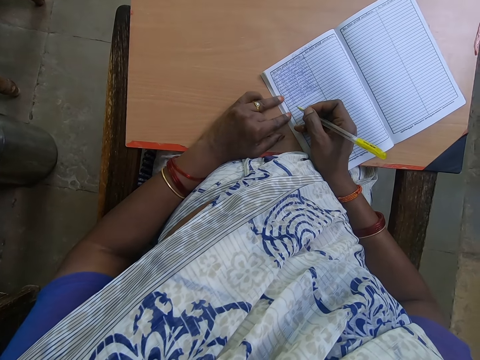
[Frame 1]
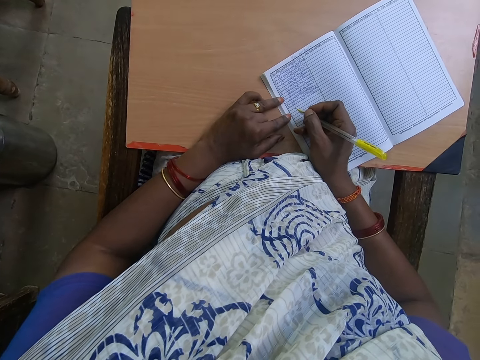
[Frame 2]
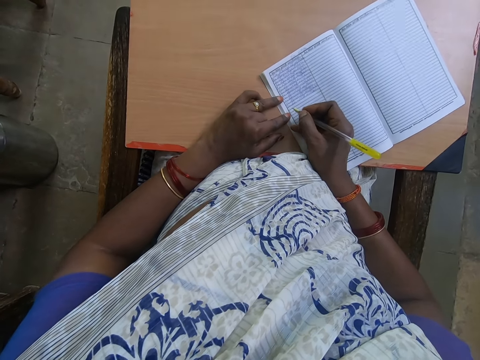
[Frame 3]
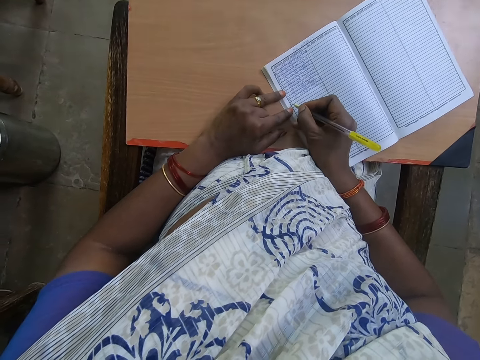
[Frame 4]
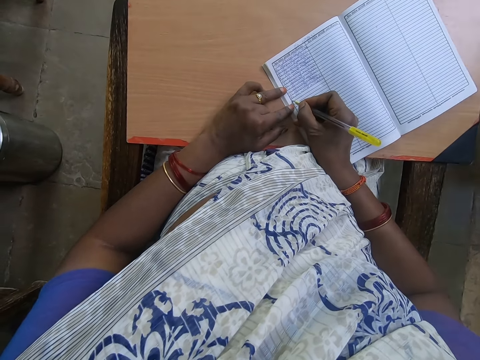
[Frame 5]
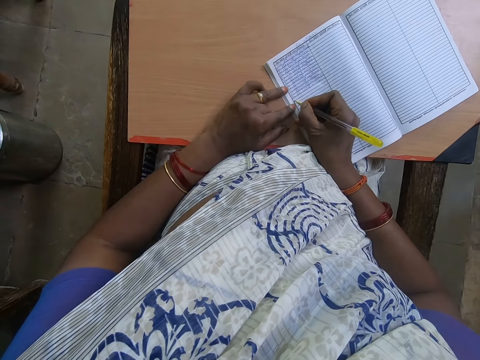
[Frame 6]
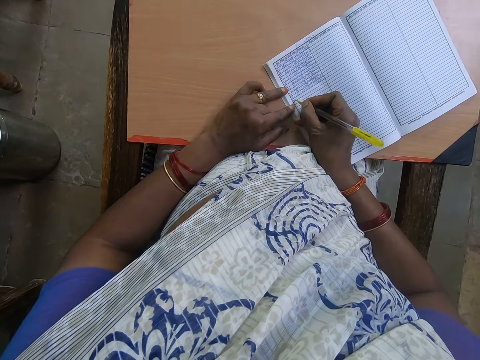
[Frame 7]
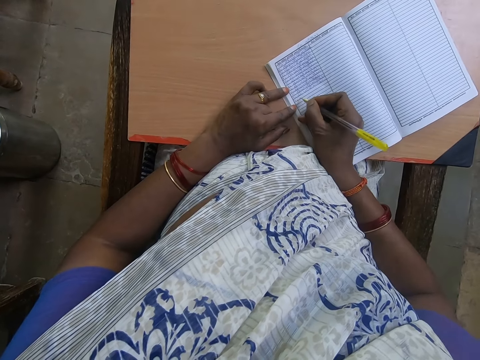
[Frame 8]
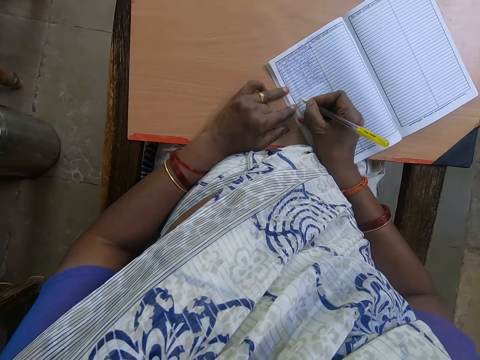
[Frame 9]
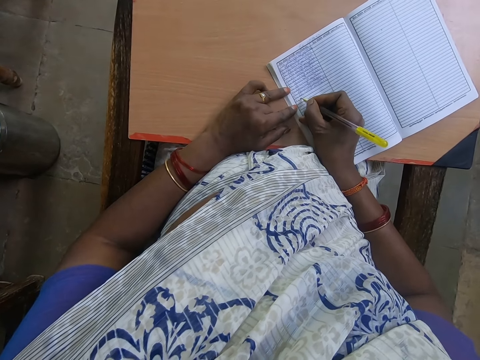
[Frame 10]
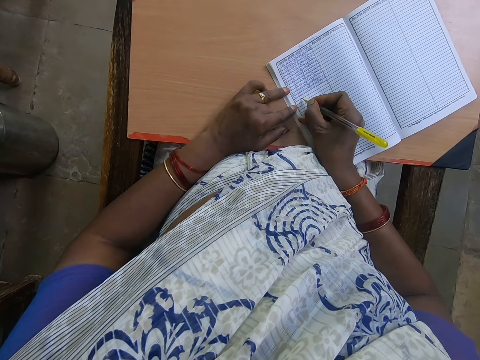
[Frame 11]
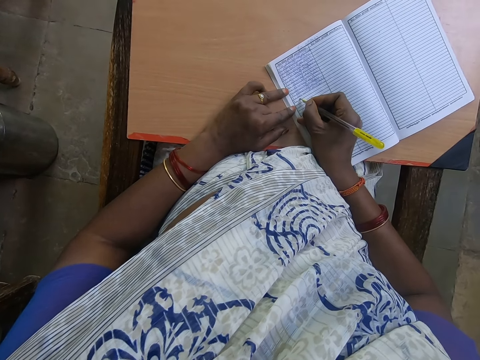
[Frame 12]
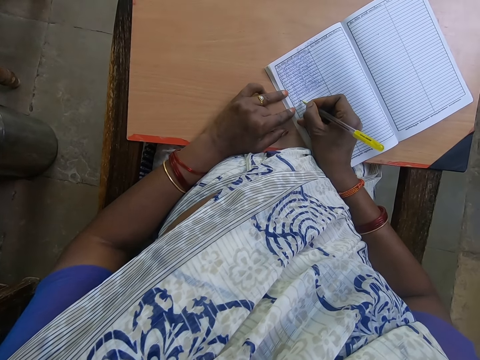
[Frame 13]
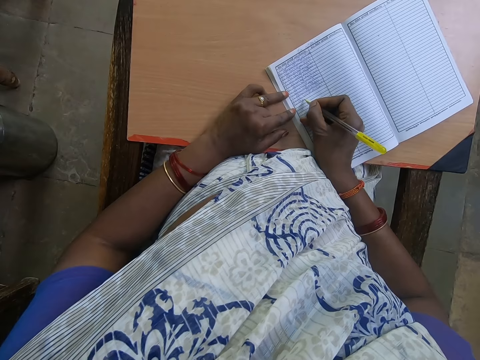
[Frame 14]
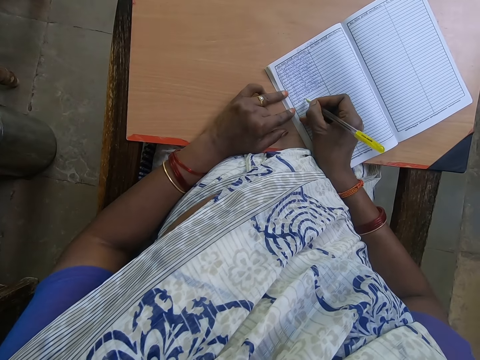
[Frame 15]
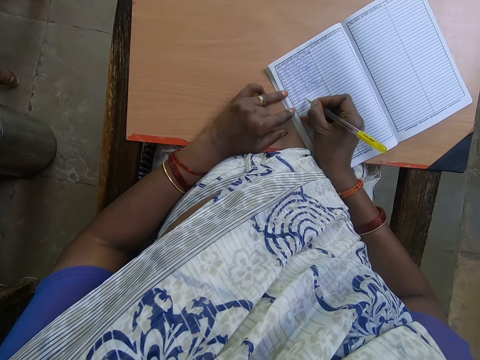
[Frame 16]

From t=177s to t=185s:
The camera wearer writes on the book.

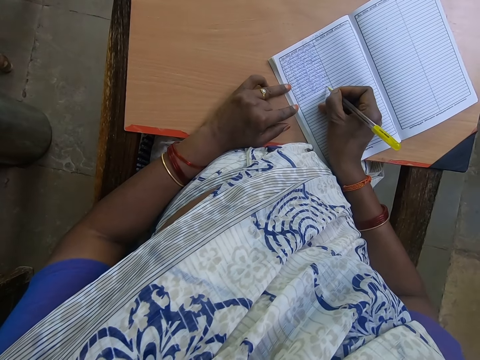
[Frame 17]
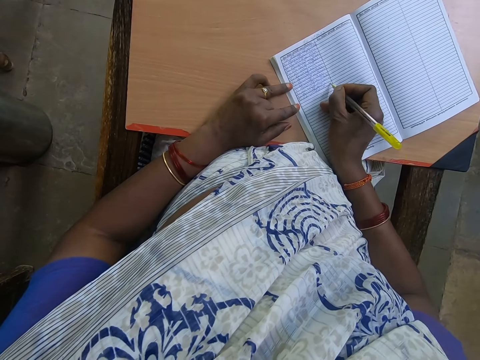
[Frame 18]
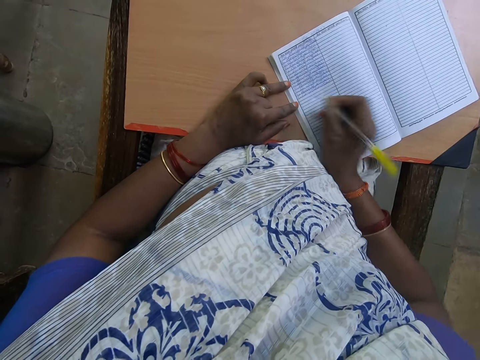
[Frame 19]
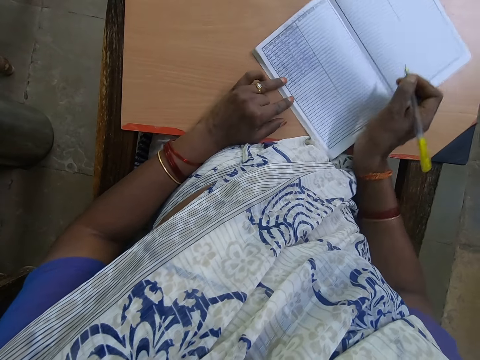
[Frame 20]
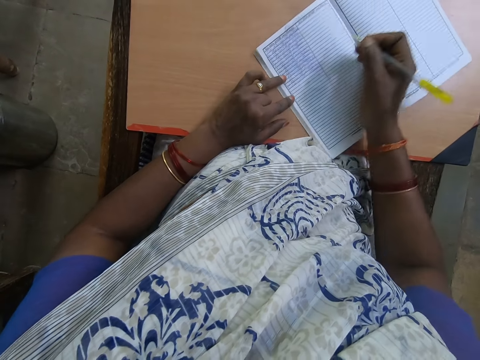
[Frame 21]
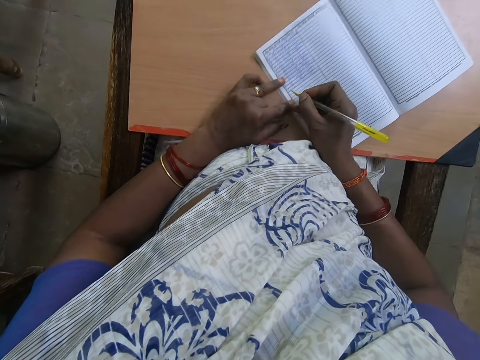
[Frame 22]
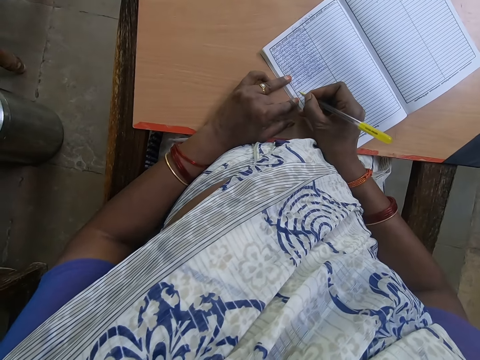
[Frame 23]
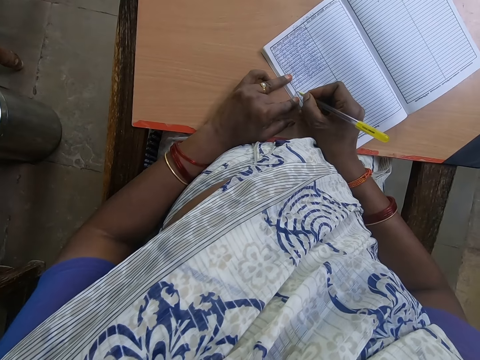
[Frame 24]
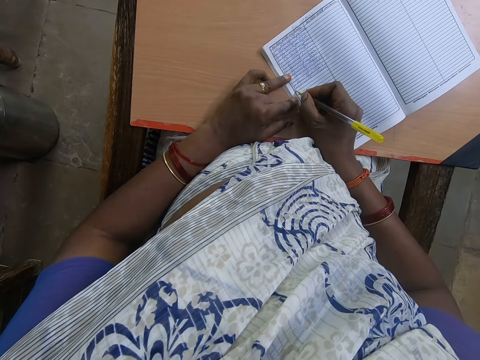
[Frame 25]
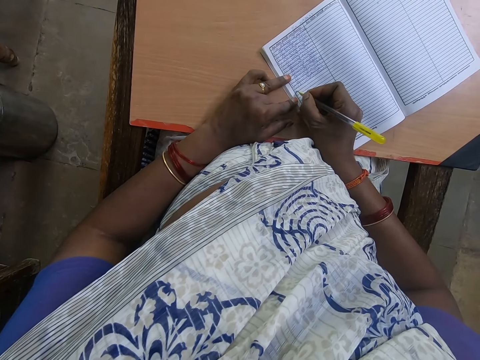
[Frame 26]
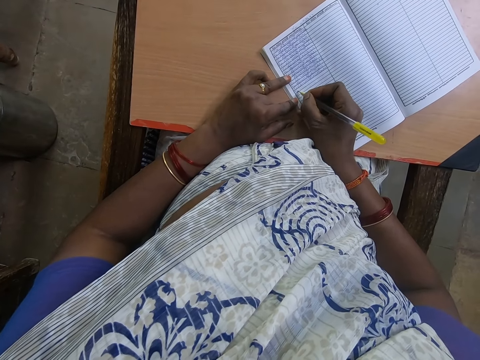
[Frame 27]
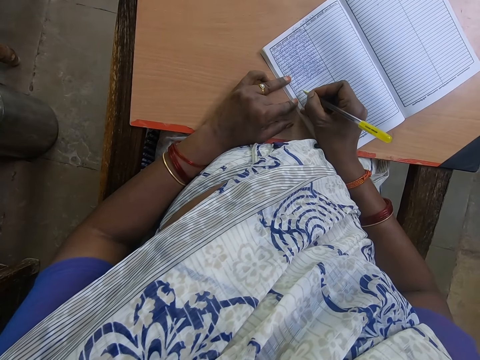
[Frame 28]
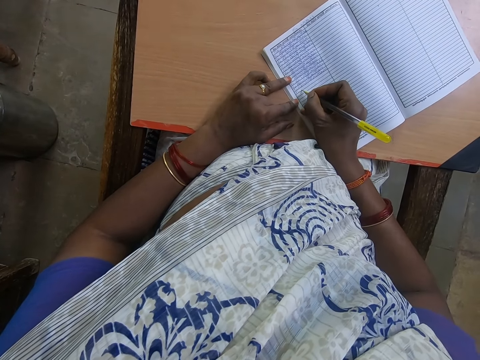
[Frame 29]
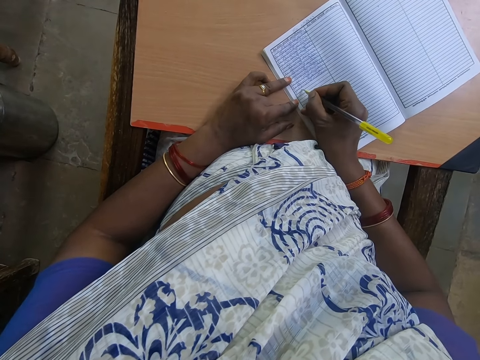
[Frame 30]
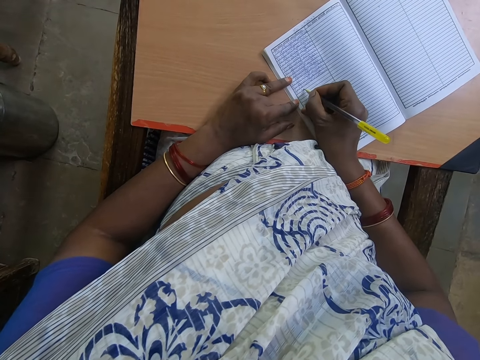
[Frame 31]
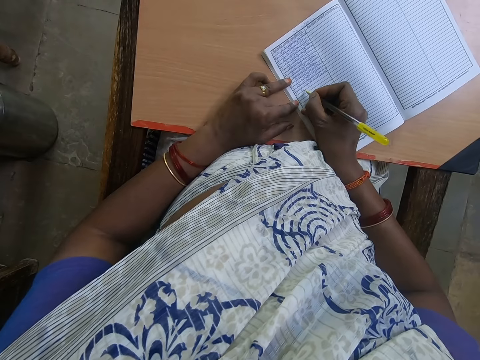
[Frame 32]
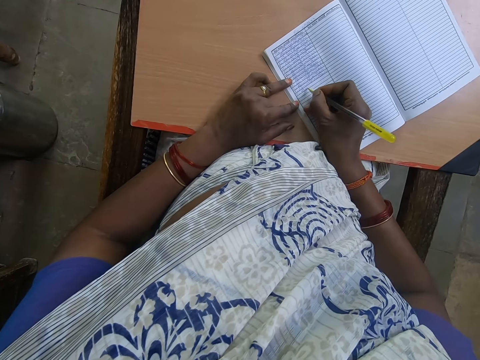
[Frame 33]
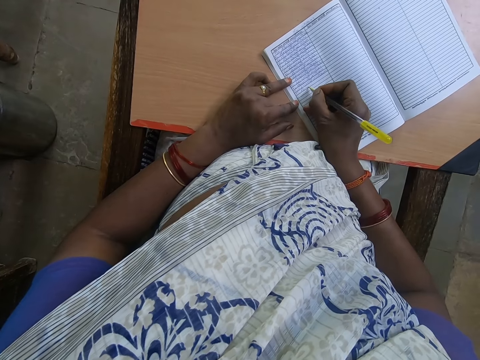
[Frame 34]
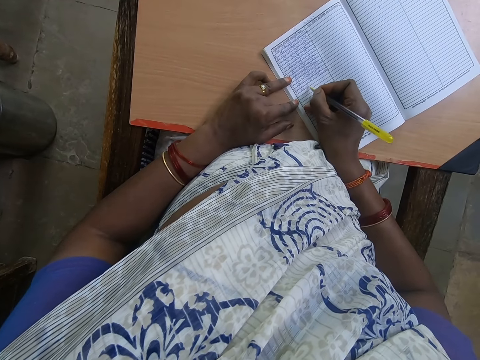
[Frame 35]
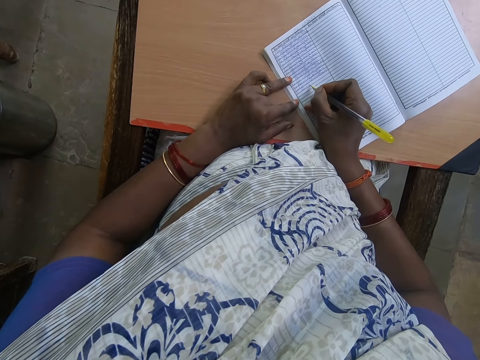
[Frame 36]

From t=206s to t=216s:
The camera wearer slightly moves the book. They write on the book.

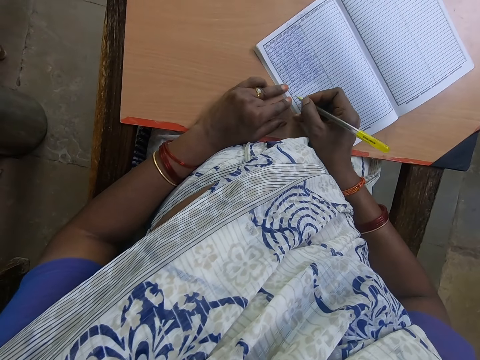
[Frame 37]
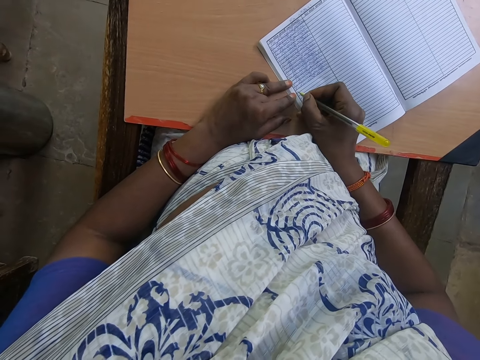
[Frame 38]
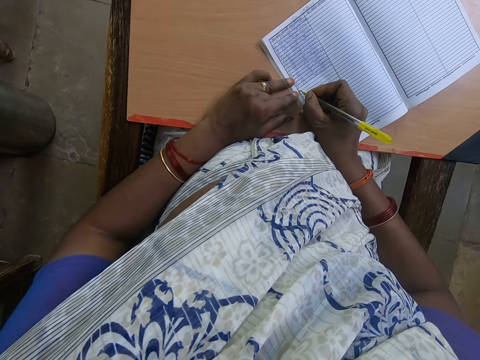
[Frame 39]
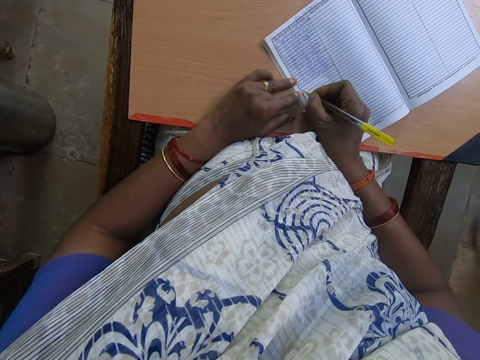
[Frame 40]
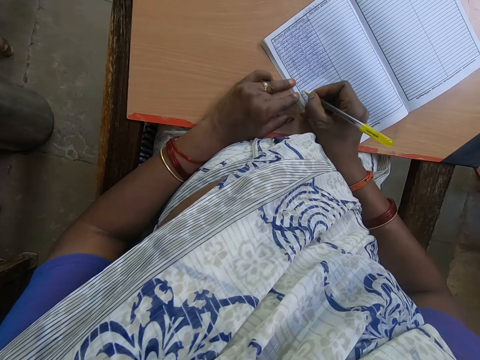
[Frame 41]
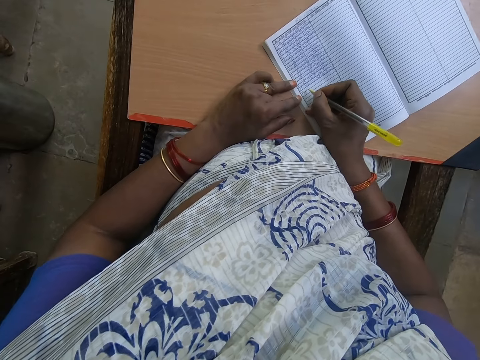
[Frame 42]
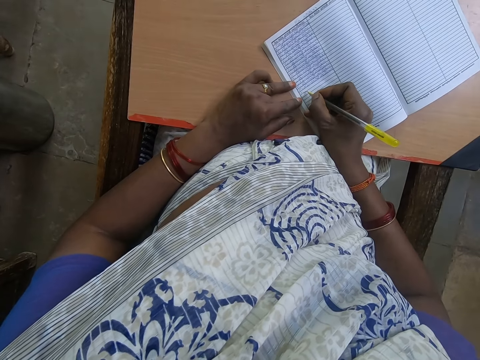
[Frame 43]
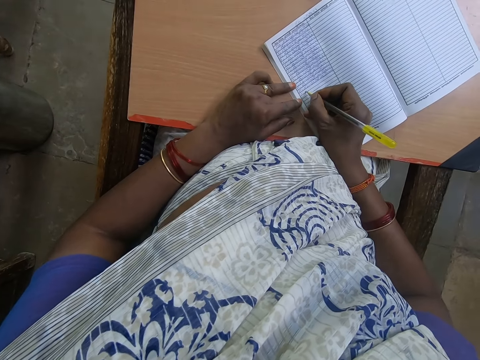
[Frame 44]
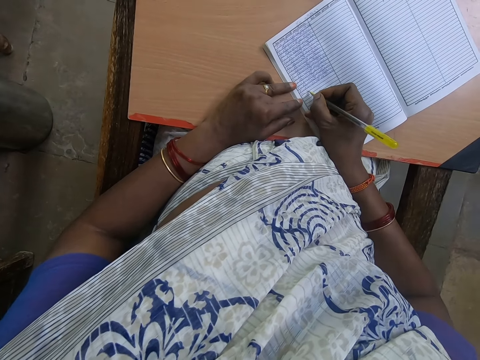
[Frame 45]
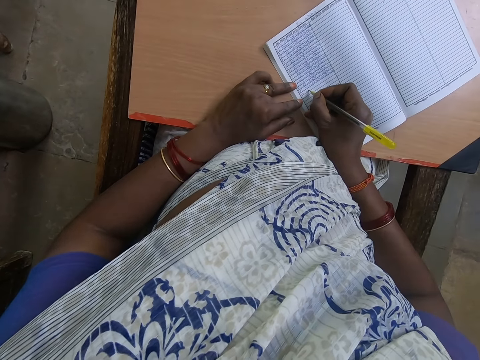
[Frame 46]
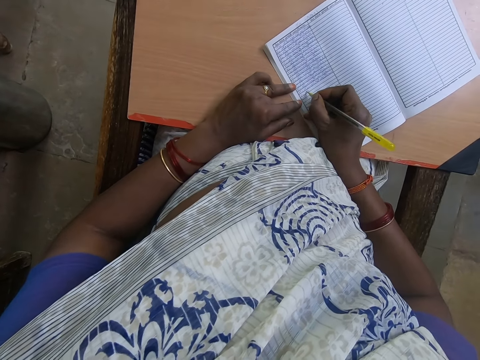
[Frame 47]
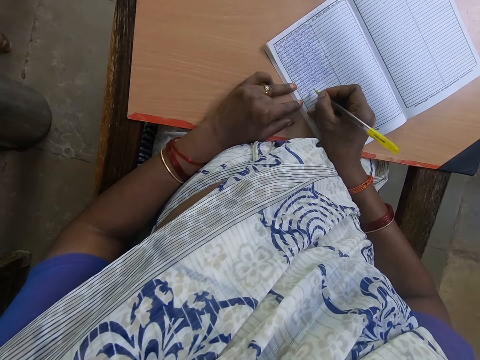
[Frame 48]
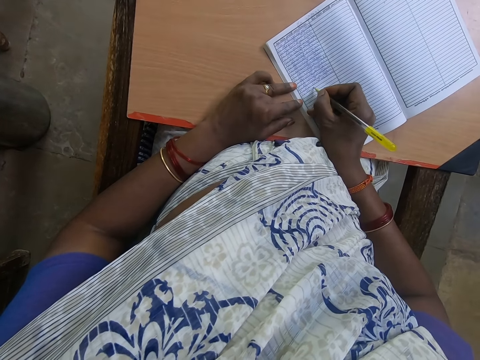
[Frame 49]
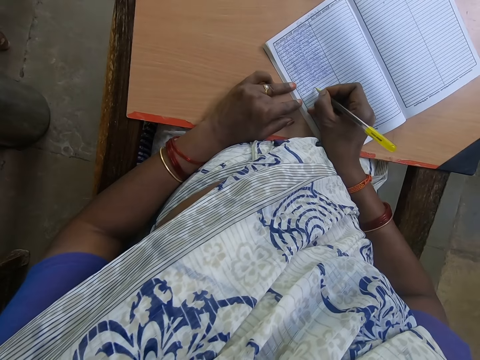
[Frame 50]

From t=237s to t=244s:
A person walks around.

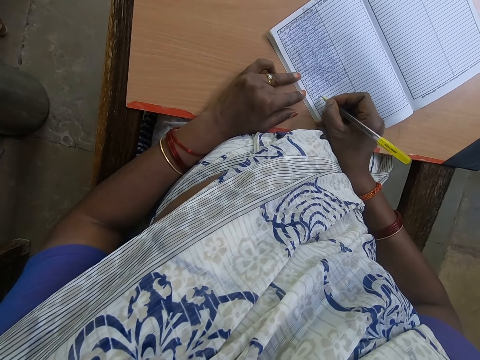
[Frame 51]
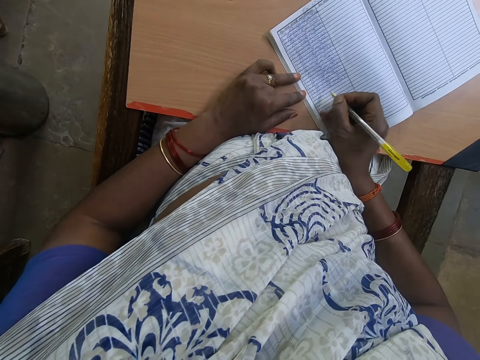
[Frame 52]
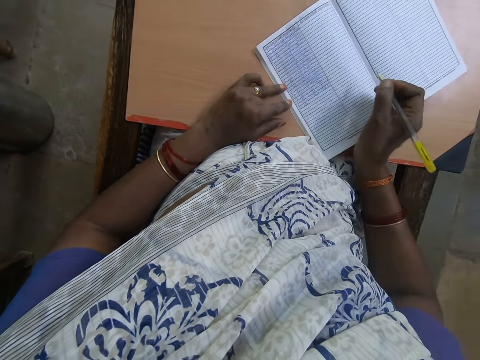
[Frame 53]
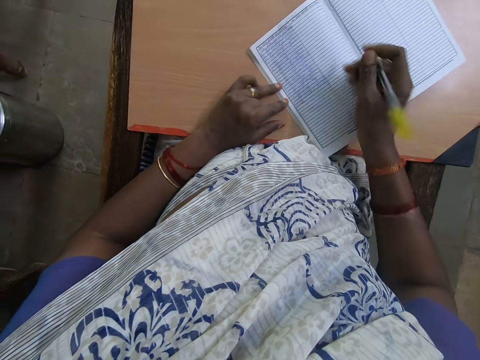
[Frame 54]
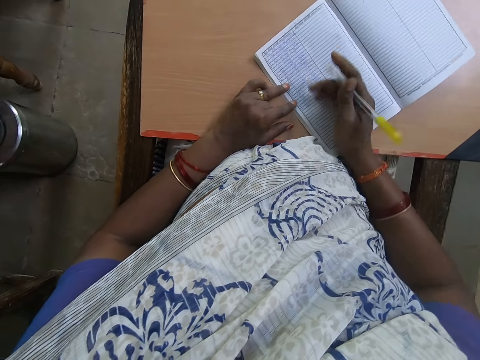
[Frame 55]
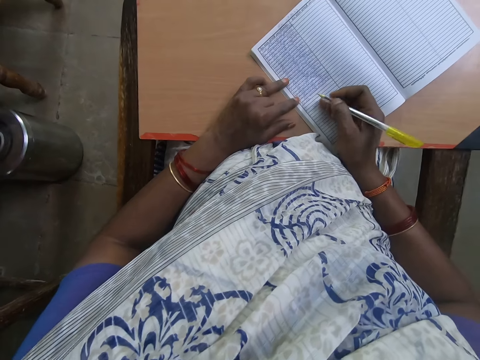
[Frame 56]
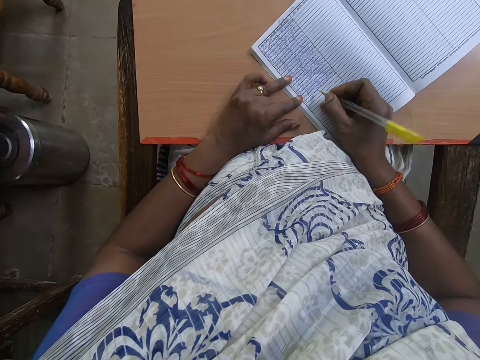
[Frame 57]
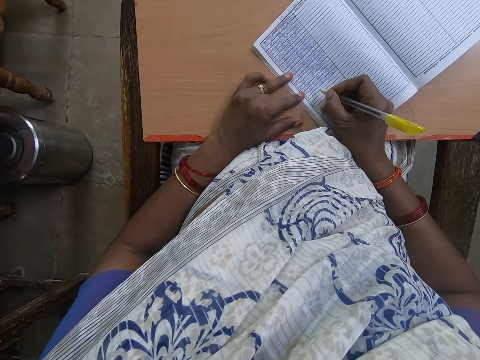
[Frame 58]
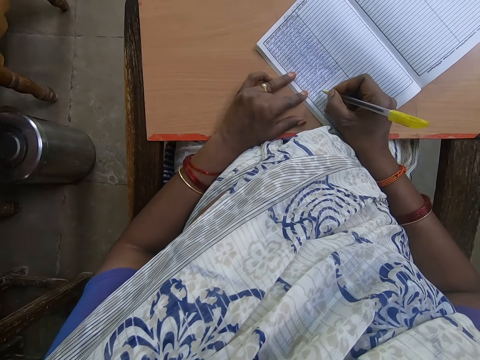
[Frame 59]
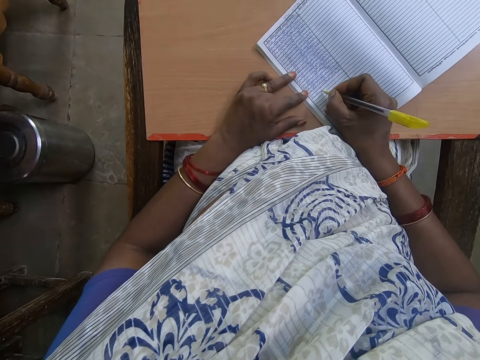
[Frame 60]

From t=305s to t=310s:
The camera wearer moves her hand over the book.
